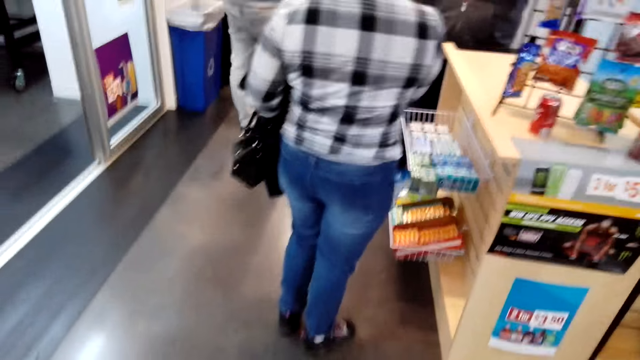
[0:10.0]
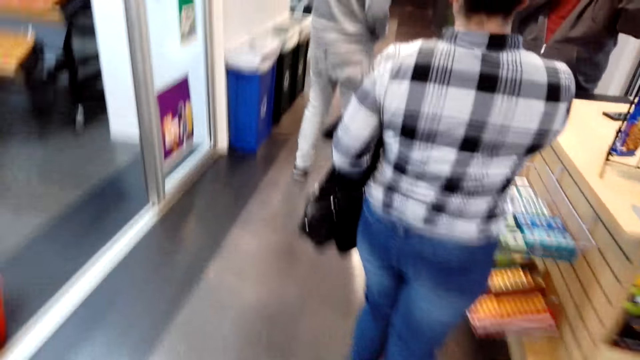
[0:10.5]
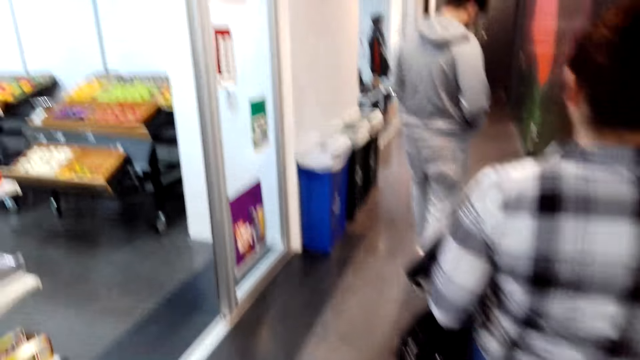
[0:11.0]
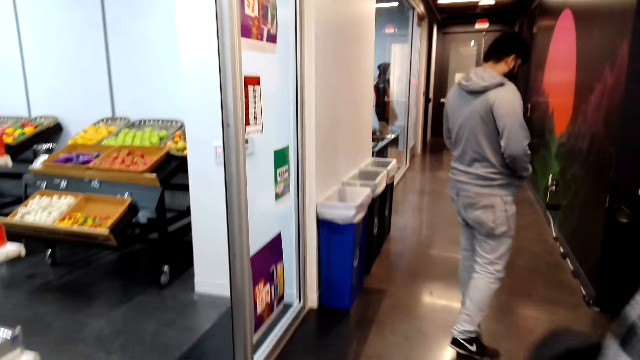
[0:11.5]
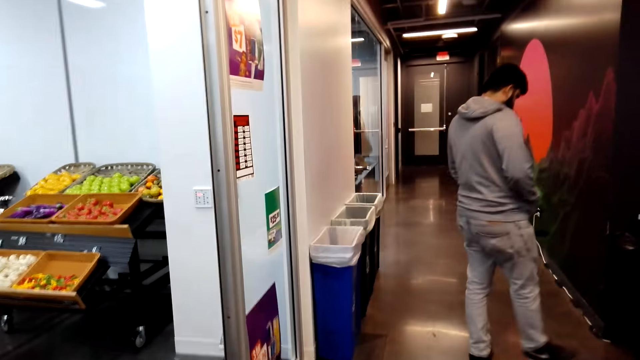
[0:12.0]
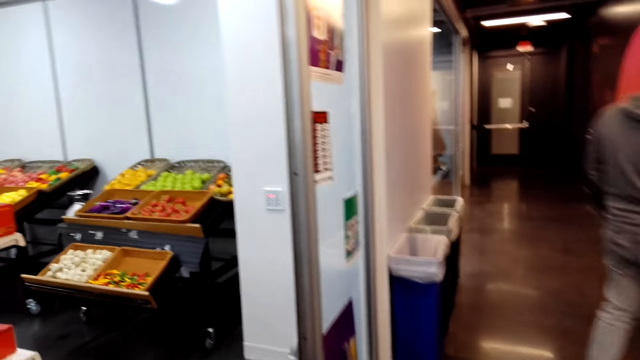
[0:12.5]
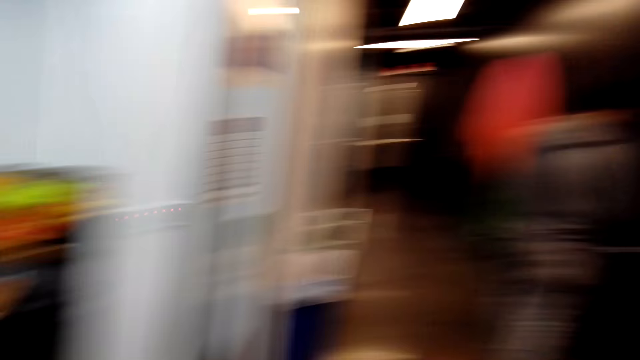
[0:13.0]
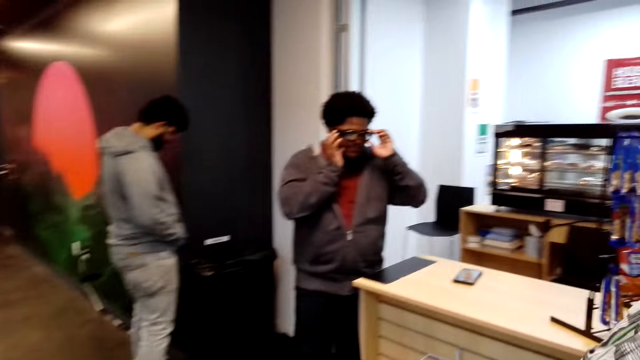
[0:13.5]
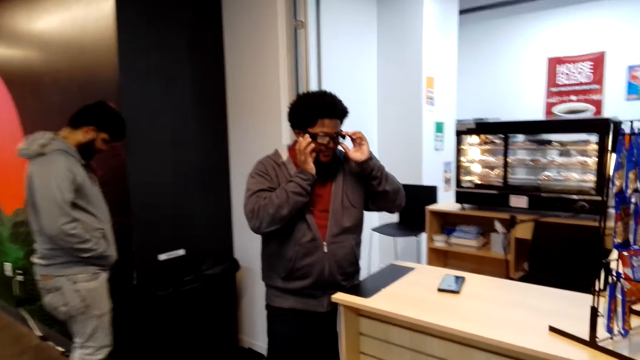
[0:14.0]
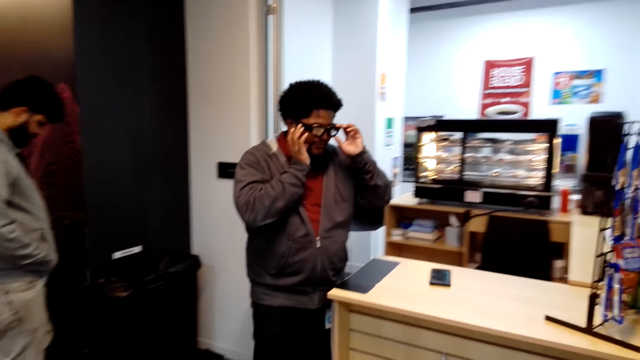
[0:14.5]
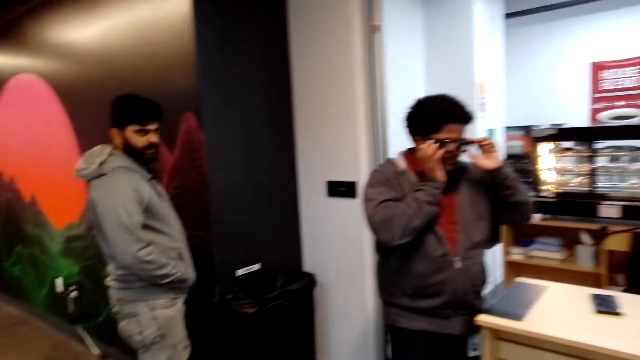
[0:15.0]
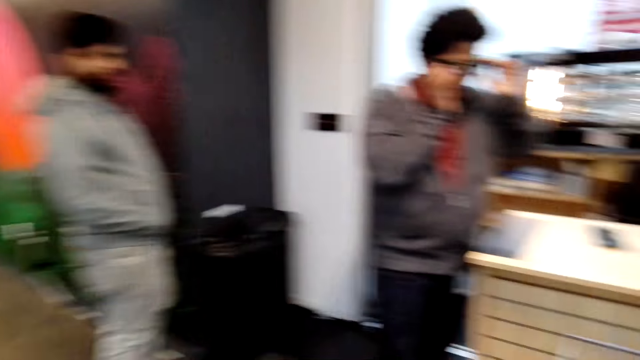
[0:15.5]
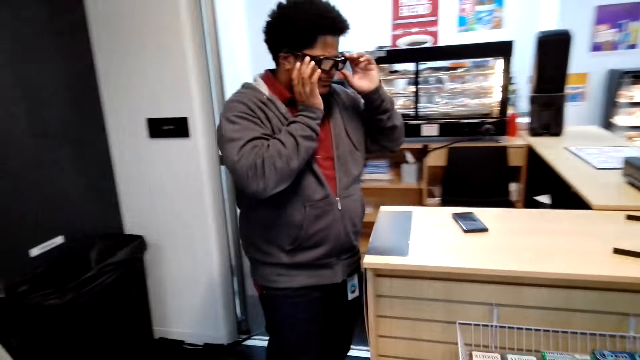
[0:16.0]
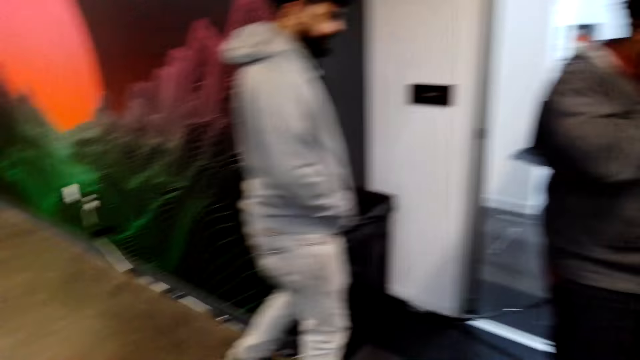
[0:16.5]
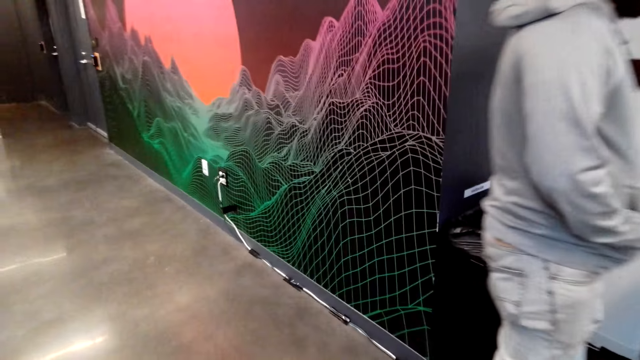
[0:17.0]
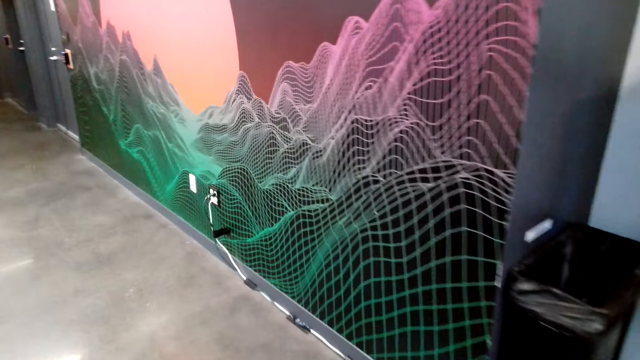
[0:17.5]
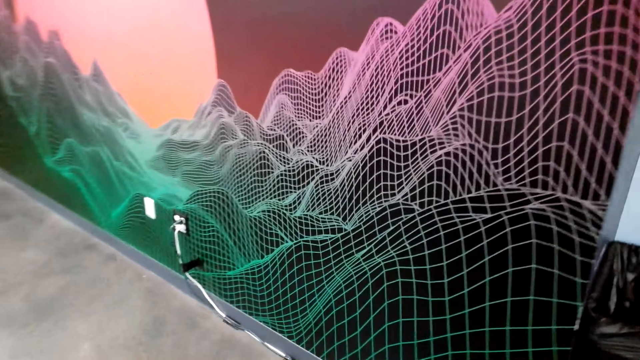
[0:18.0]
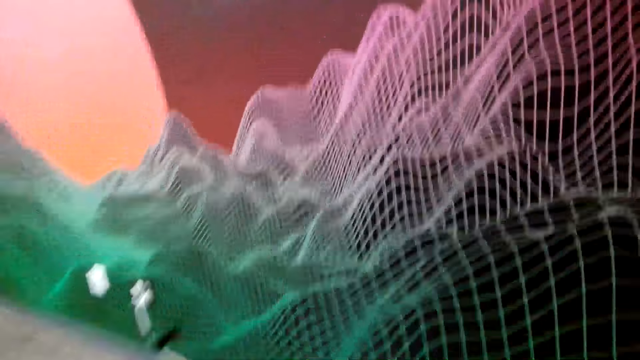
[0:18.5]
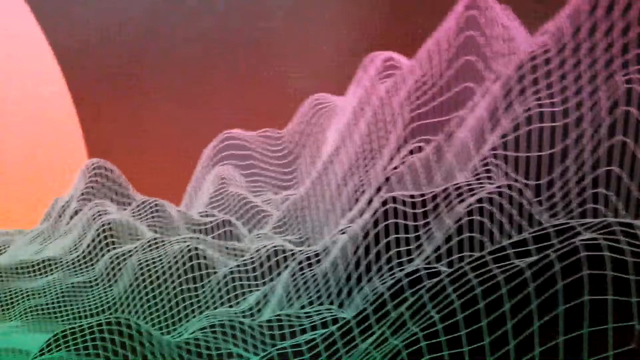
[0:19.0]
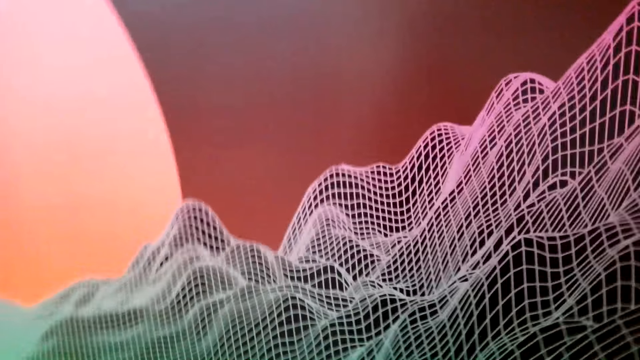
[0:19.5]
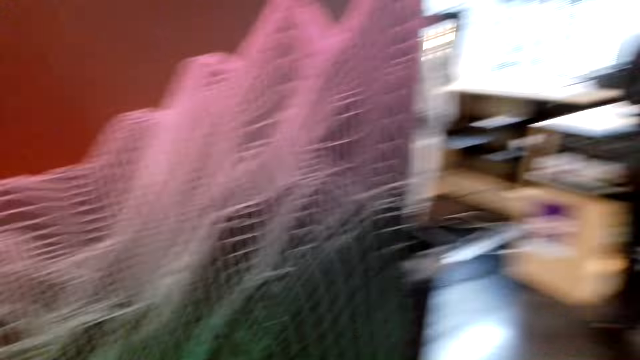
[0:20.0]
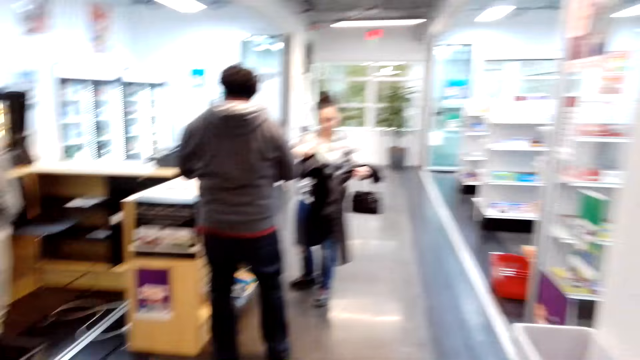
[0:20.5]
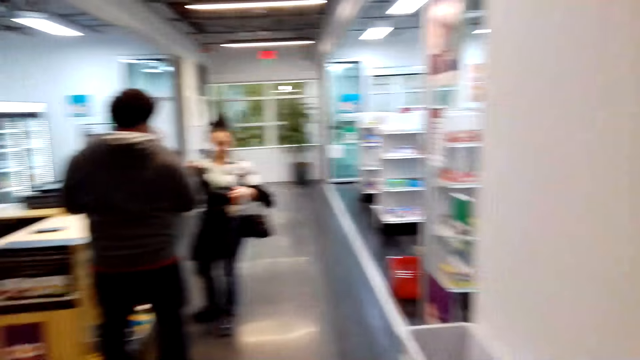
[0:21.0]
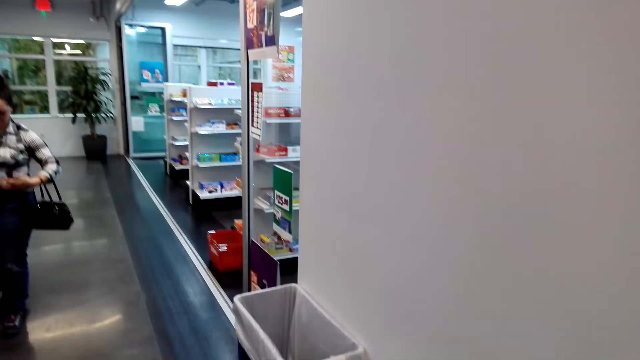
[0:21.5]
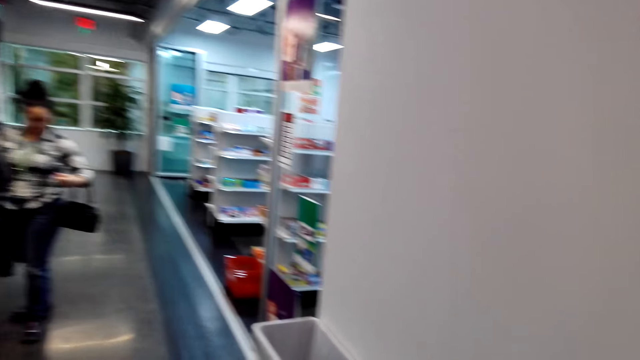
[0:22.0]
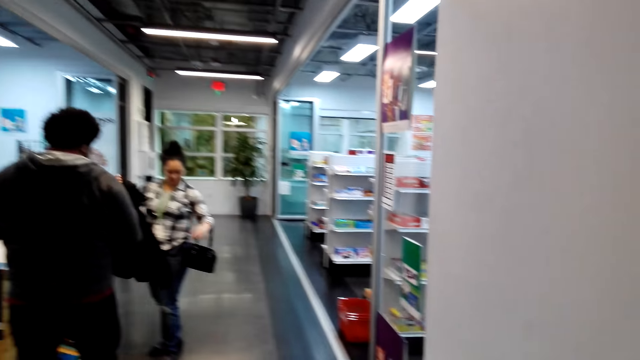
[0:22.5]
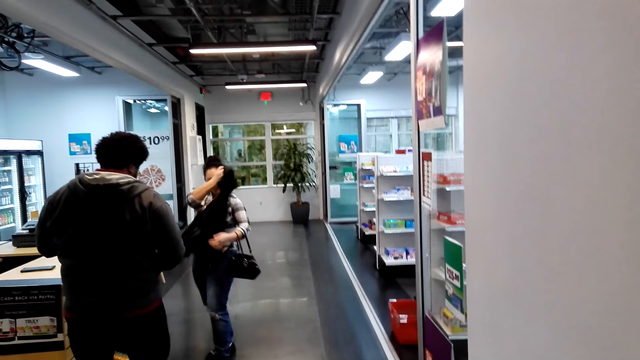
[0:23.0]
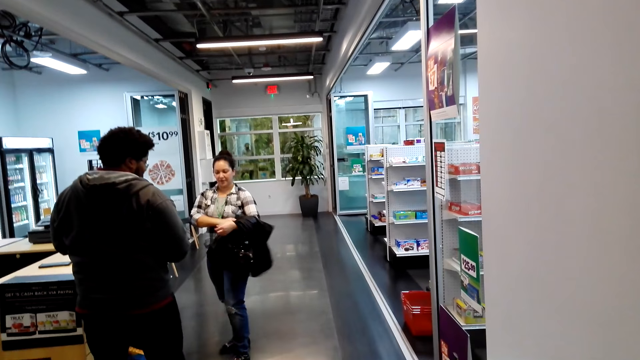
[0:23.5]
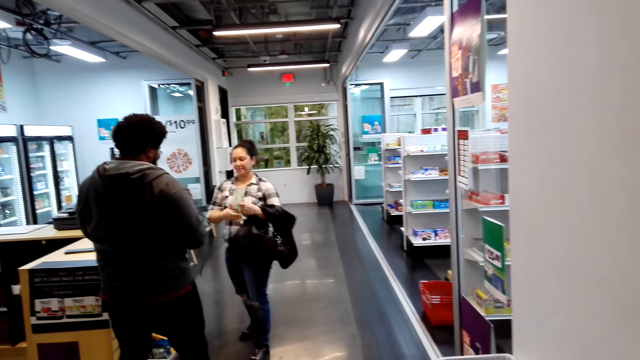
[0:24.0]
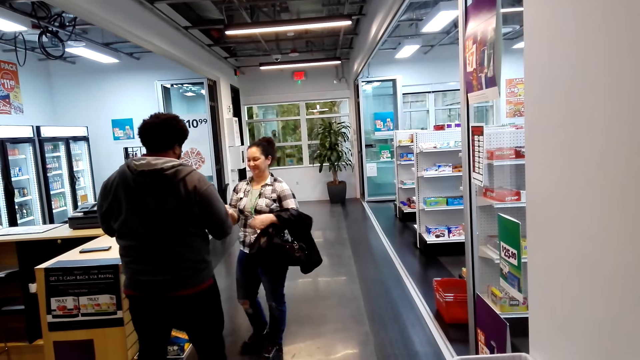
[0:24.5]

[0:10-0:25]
The camera wearer looks around and walks. They talk. They look around and stop walking.

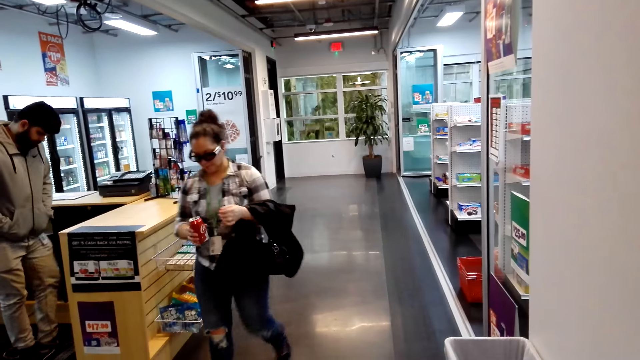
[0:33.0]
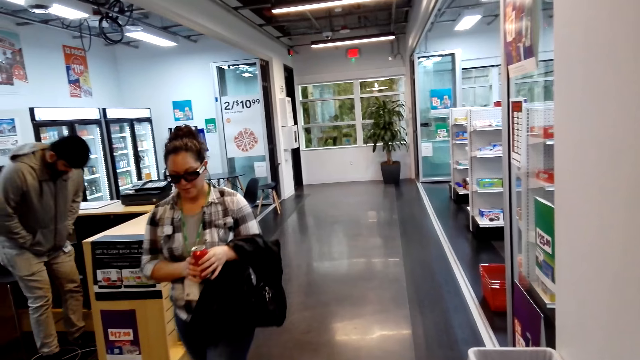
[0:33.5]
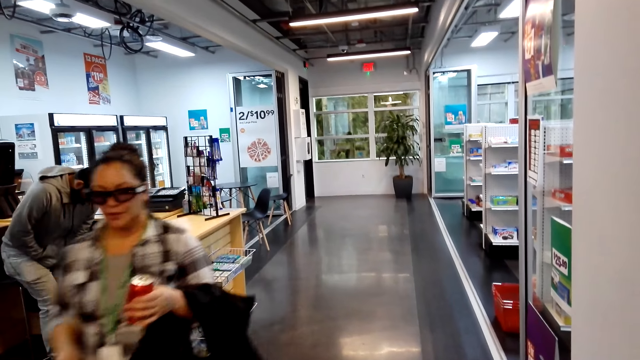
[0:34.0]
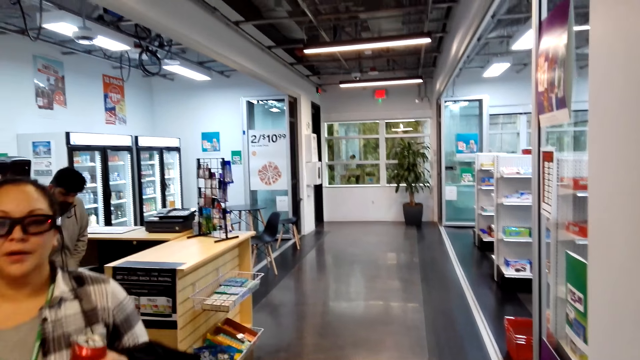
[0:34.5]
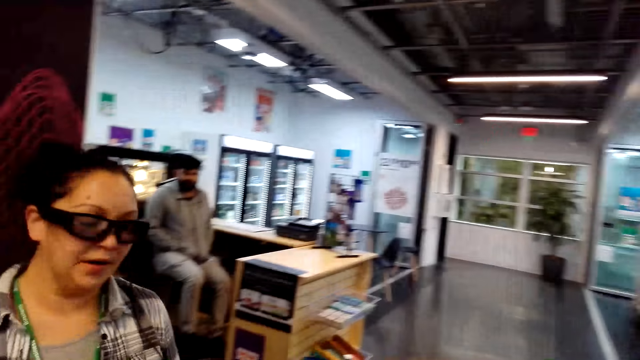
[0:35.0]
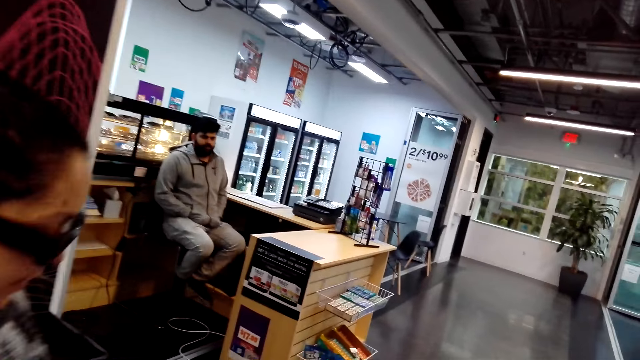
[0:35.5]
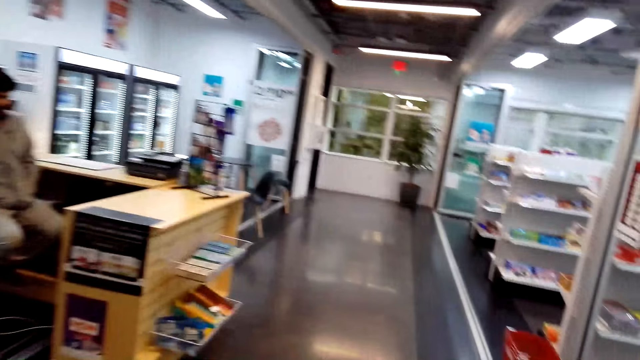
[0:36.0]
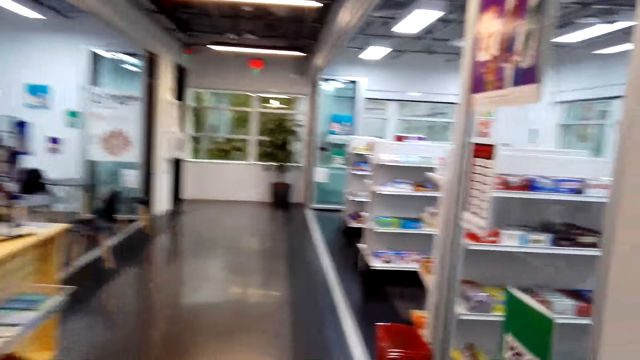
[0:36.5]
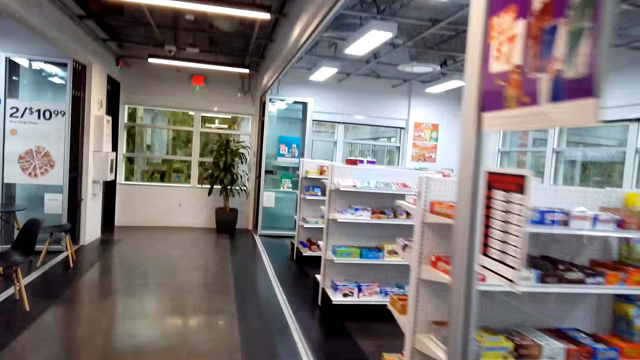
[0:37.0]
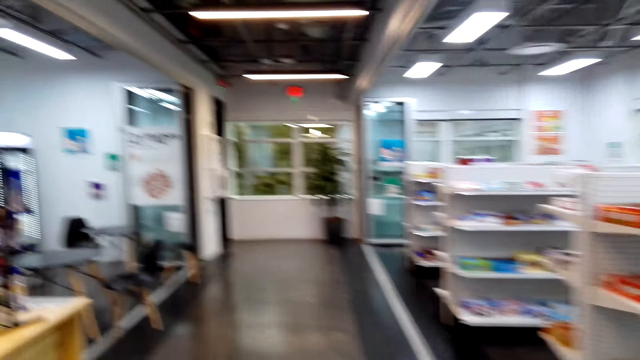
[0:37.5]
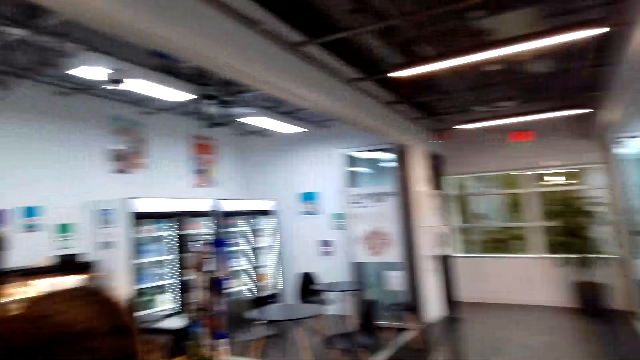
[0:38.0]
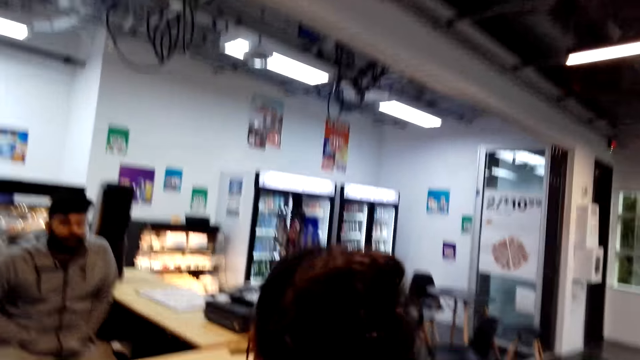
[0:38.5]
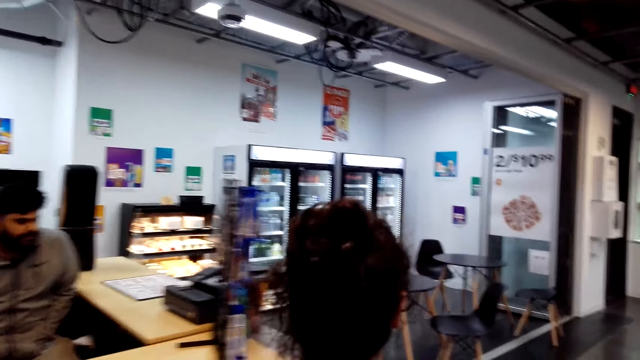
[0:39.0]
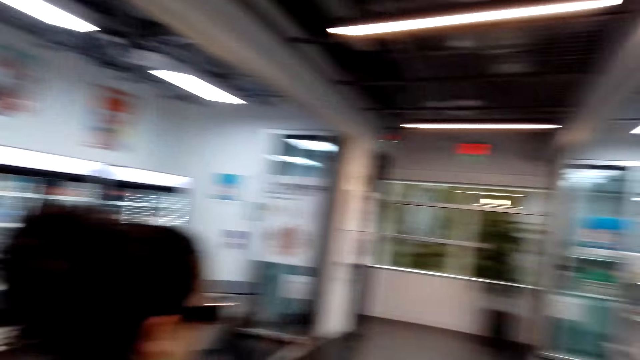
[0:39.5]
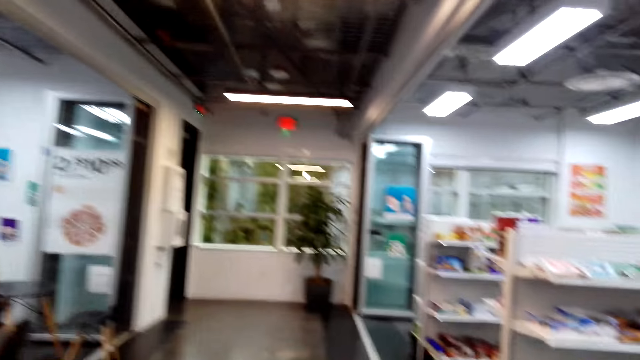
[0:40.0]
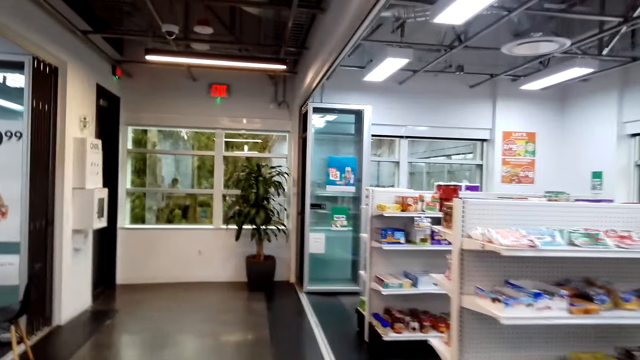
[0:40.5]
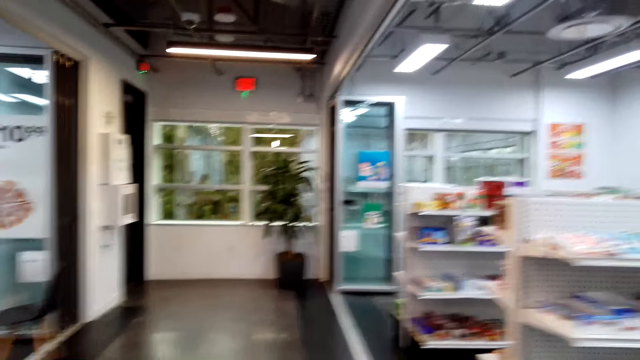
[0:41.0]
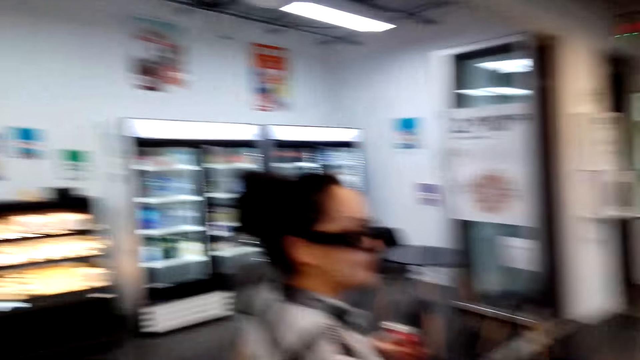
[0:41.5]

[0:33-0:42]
A woman walks. The woman stops walking. The camera wearer talks to the woman. They walk. A cashier talks. The camera wearer talks to the cashier. They look around and talk to the cashier.
